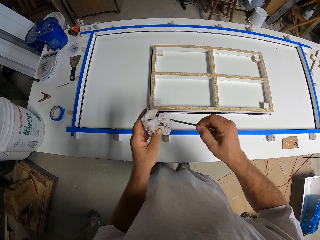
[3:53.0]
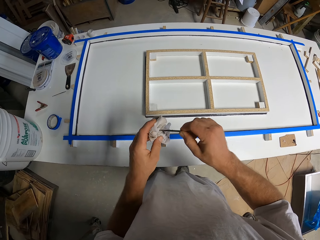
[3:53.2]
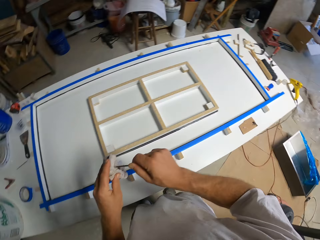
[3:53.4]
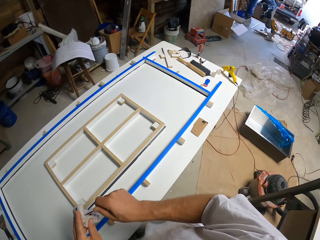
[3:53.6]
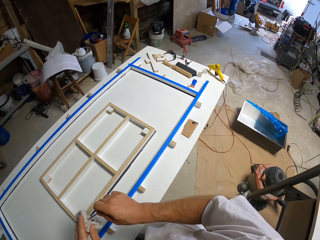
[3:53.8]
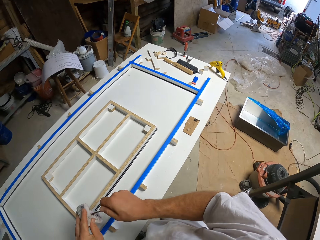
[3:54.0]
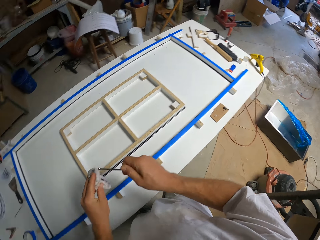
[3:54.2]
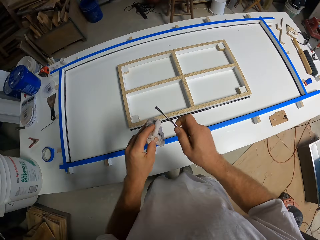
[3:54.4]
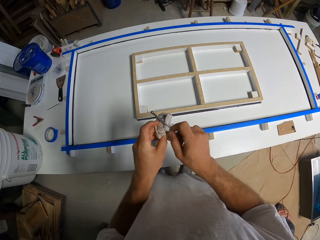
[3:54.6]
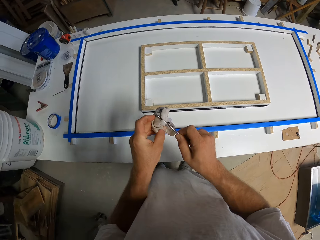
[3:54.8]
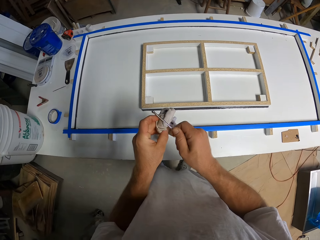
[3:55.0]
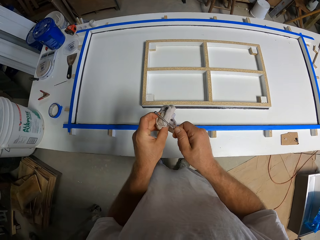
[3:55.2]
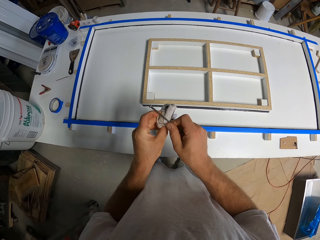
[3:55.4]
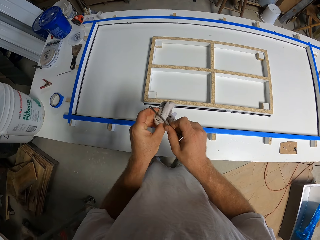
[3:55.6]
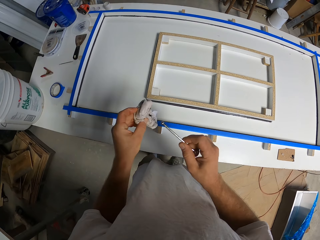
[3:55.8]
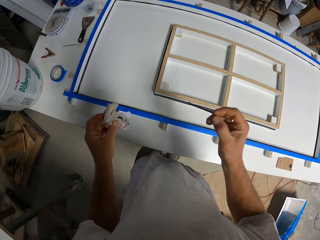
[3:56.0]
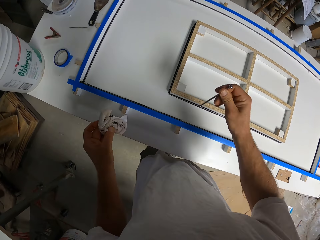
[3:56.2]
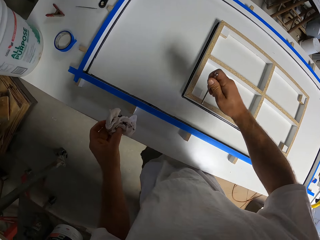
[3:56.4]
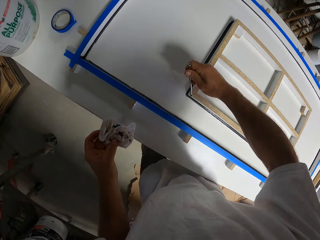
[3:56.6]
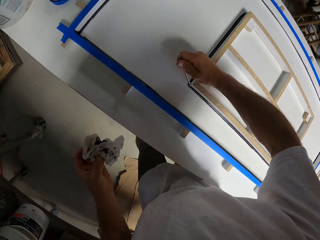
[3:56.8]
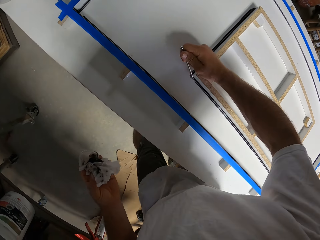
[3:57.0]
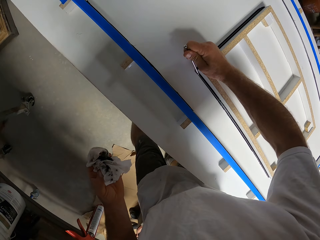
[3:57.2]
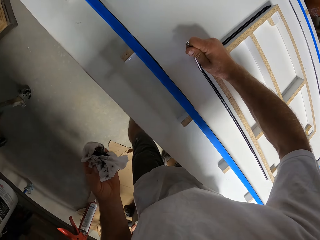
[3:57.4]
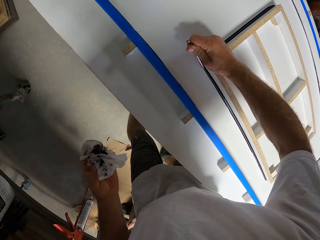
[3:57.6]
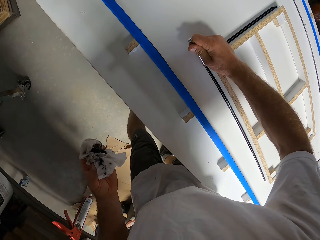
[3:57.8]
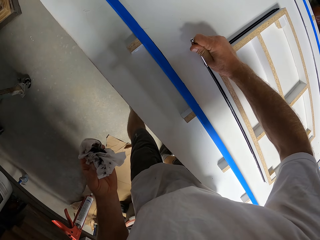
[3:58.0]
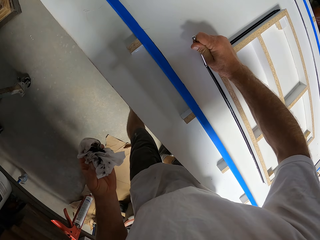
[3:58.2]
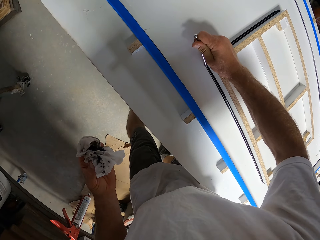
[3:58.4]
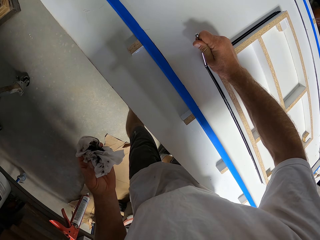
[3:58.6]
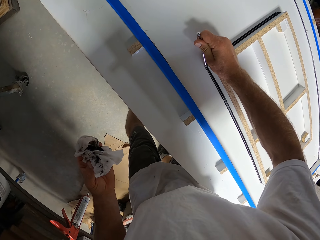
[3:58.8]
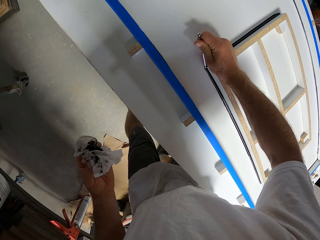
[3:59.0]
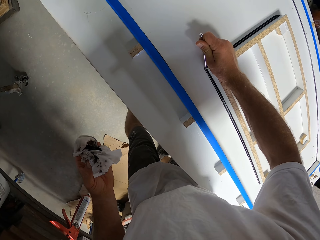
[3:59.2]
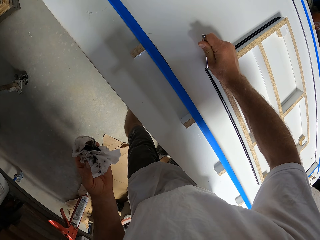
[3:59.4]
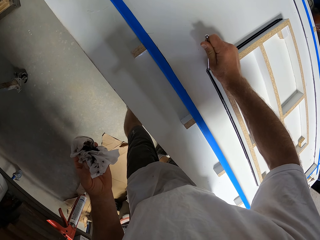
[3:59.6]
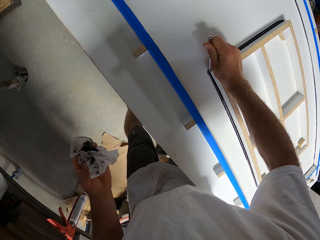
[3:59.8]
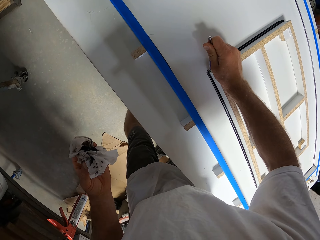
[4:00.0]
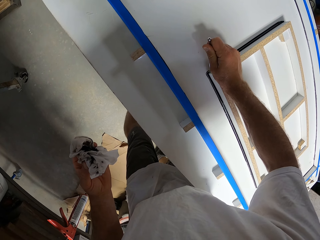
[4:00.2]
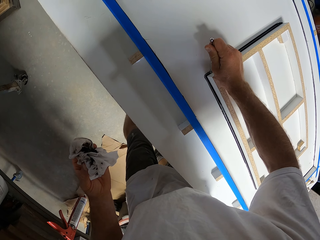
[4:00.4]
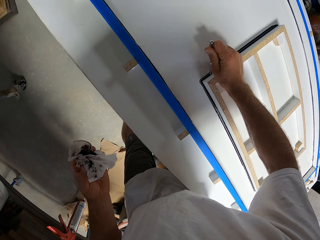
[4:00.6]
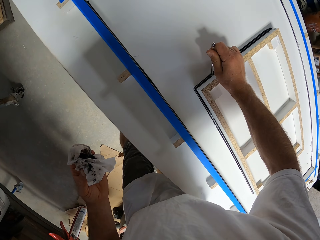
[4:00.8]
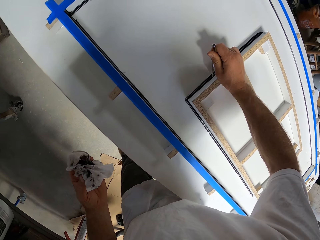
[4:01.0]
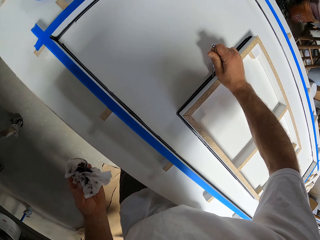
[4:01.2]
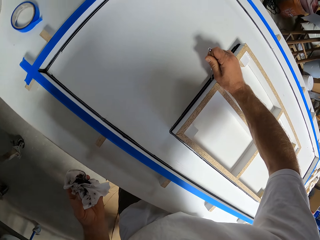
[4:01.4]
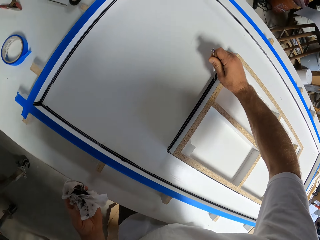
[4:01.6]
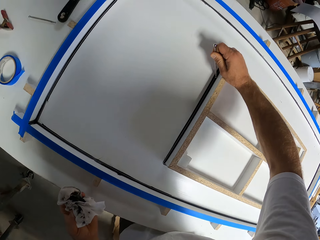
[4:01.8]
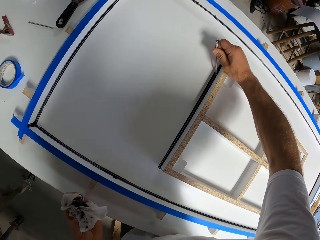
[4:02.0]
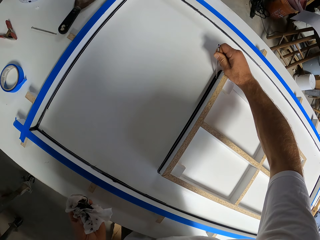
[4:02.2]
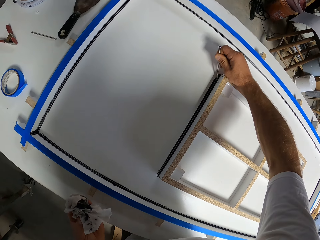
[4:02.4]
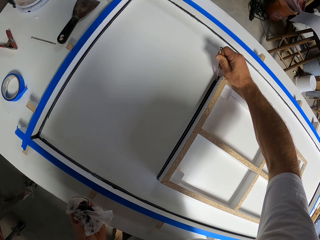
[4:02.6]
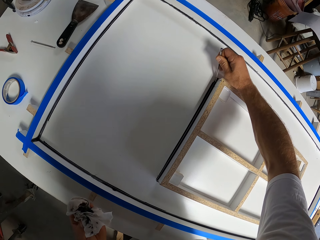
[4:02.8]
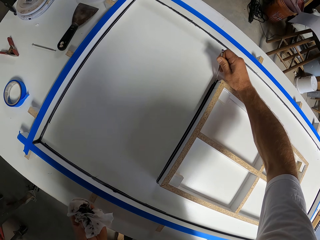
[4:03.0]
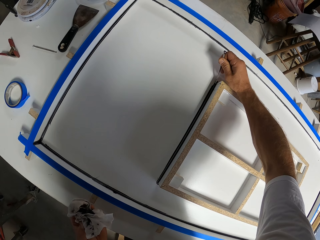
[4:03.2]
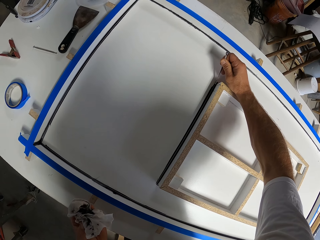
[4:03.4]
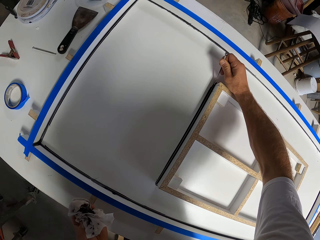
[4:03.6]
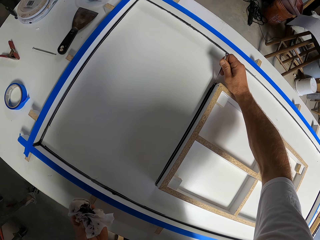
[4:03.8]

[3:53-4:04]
The camera wearer removes paint along the window frame. They stick the adhesive with a metal.

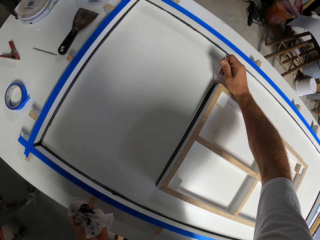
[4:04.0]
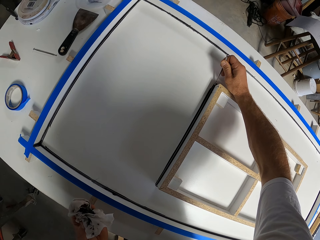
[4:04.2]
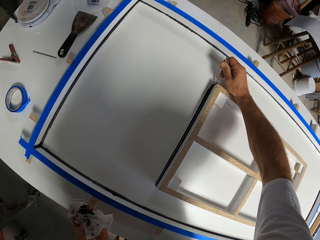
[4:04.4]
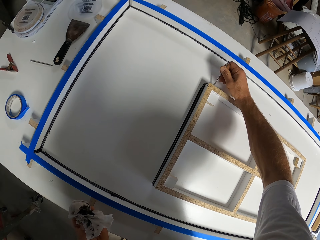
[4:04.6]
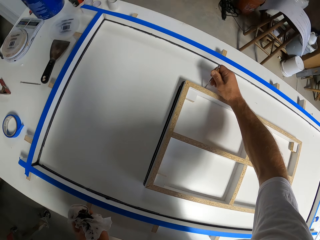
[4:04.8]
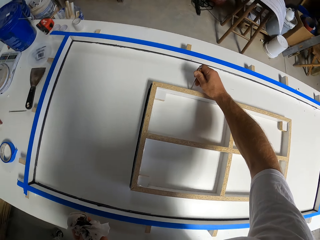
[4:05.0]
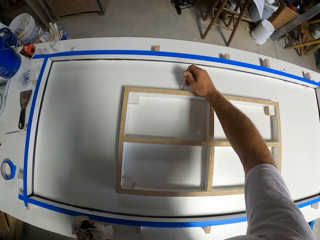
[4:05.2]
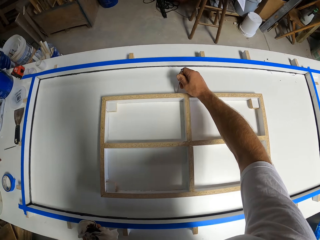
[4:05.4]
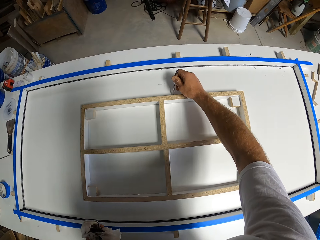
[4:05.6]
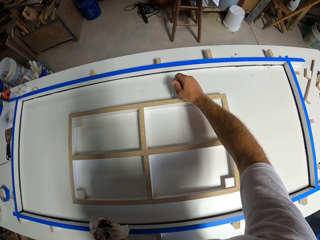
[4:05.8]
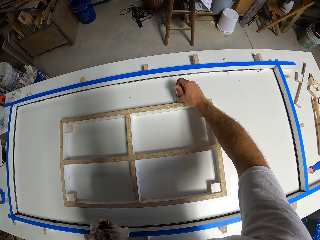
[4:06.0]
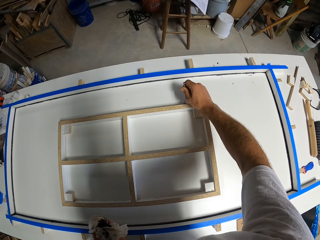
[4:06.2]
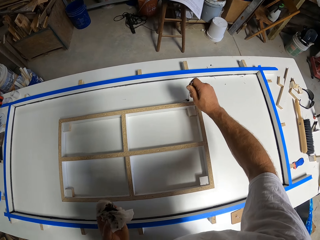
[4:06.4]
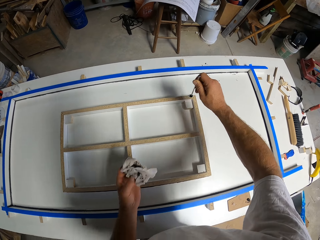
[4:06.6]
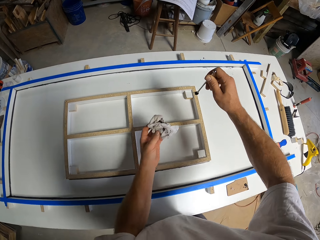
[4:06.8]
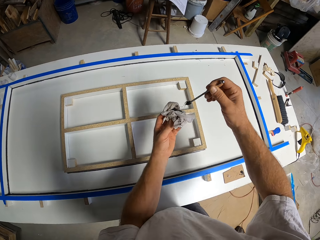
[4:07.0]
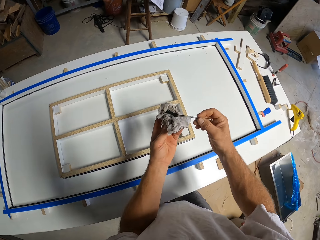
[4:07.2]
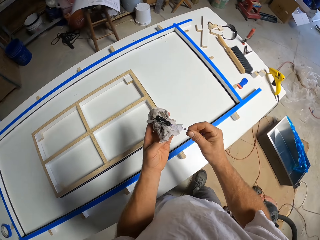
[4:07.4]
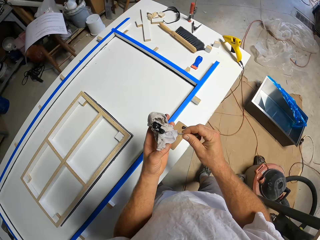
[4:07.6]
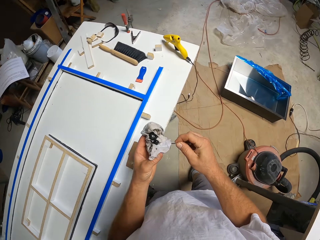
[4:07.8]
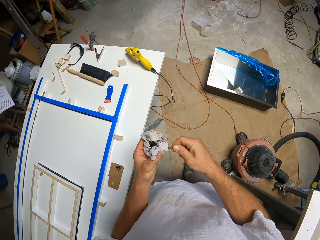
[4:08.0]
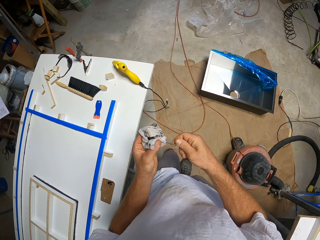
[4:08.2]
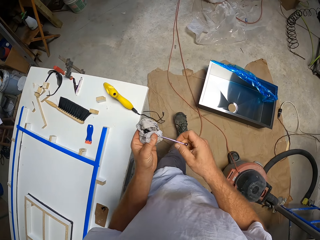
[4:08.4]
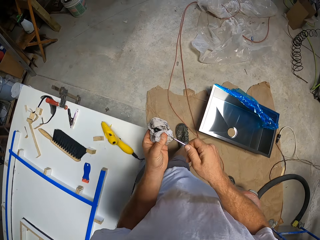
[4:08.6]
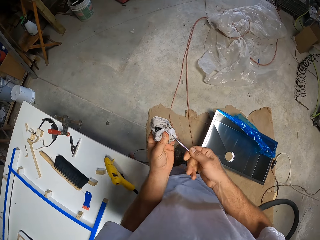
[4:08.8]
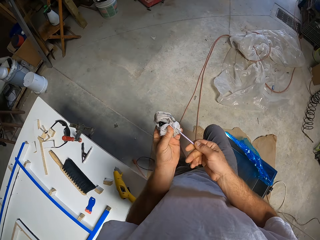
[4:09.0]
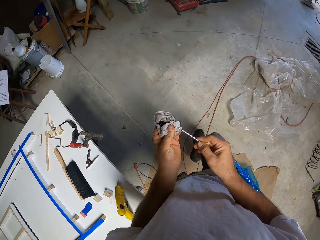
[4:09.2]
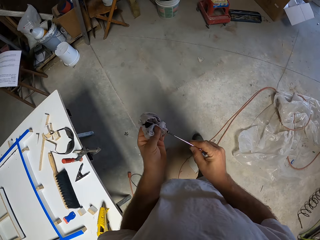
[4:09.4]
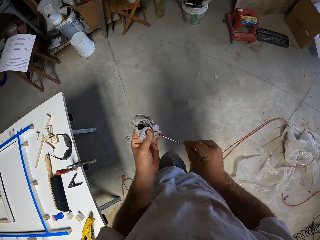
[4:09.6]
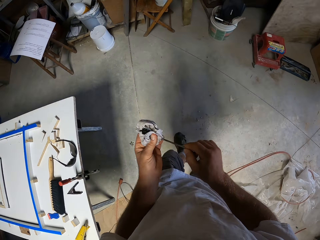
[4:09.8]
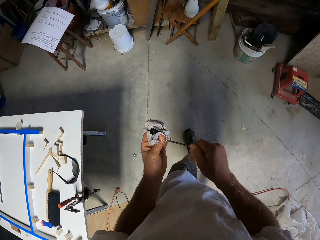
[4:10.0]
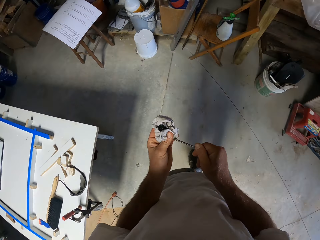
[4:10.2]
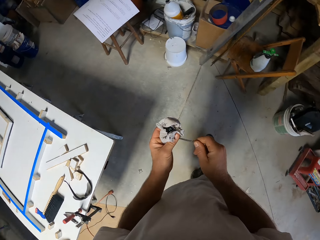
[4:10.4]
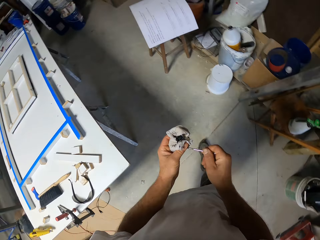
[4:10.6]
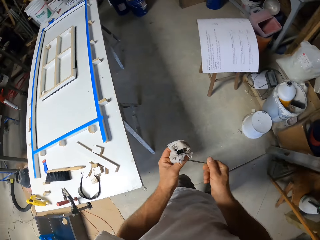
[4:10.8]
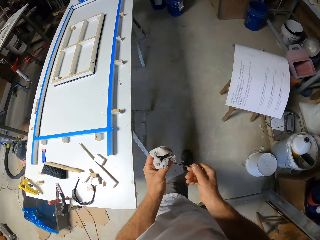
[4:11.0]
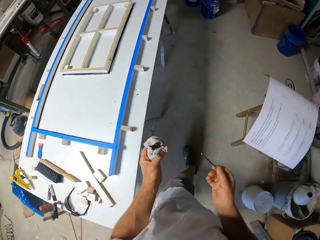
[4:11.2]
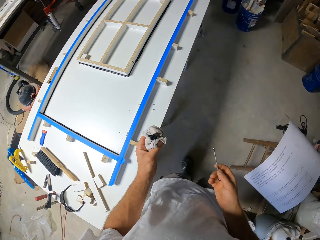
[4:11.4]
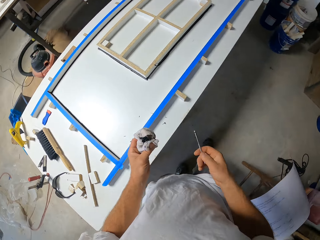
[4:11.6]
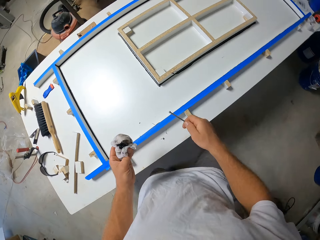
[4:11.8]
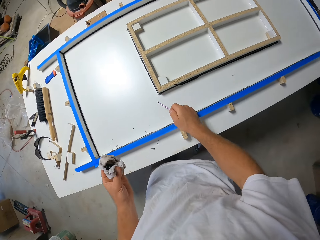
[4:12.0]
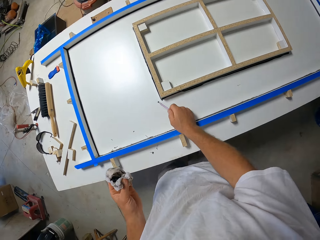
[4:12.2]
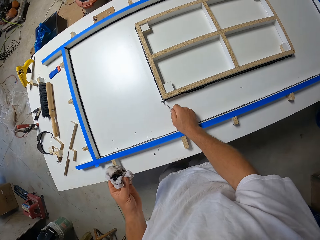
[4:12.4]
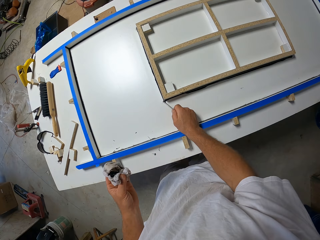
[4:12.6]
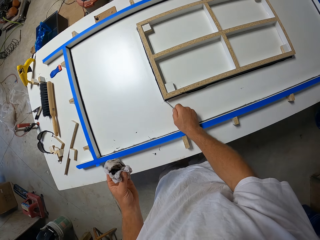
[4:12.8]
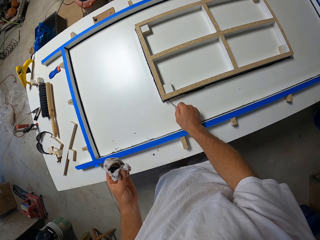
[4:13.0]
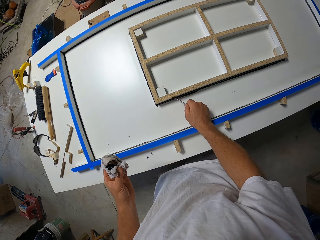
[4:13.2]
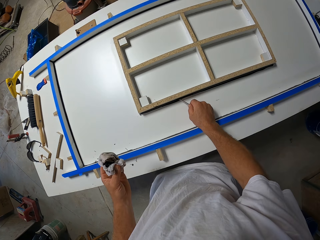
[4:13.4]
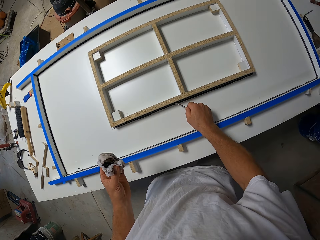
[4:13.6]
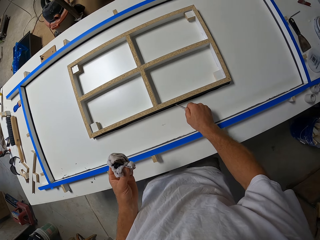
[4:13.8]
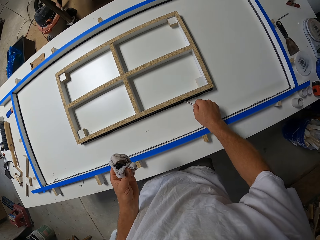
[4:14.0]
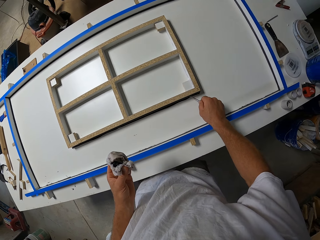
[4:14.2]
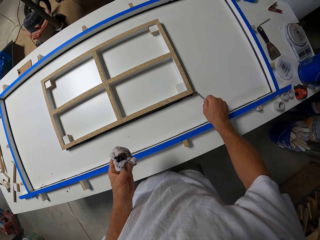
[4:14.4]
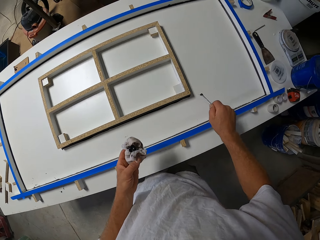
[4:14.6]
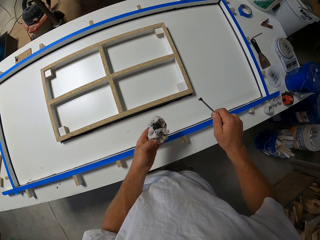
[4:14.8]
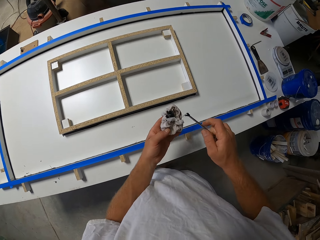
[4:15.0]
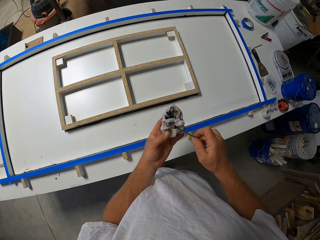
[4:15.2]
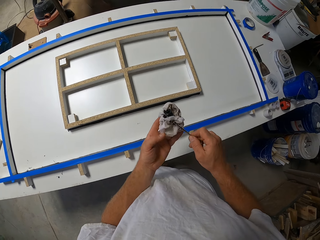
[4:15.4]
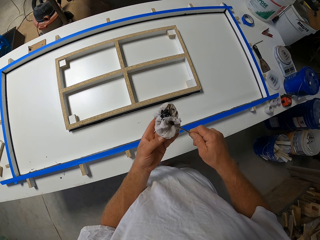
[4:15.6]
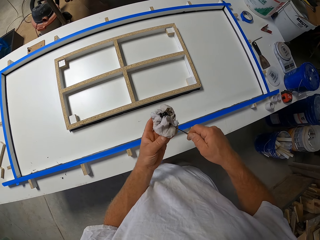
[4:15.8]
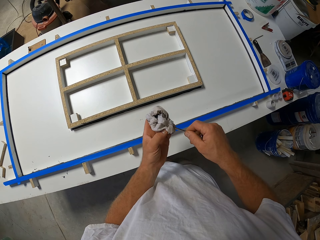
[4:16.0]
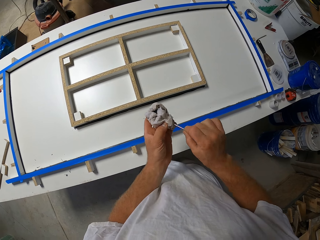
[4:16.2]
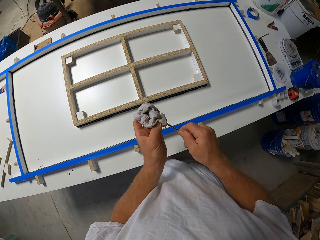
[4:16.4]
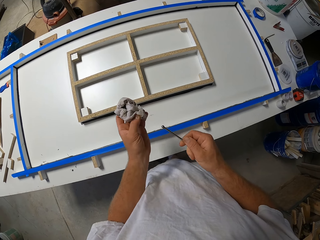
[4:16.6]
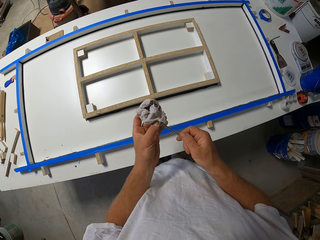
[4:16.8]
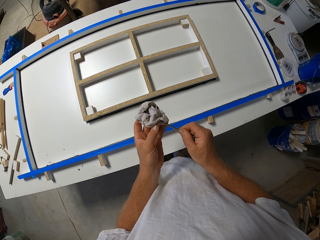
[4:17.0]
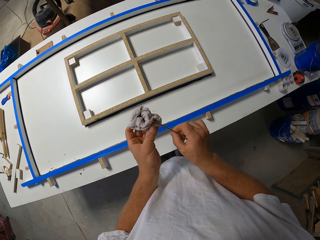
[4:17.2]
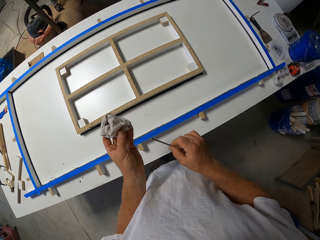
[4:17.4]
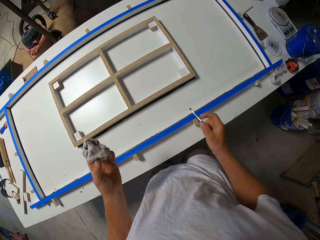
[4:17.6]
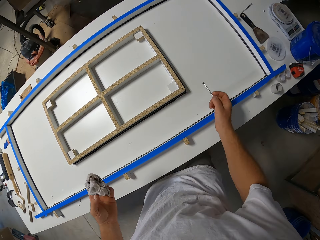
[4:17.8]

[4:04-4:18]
The camera wearer pulls the metal off the wood. They clear the metal with a cloth. They walk around the workshop. They stick the adhesive with a metal. They remove paint along the window frame. They pull the metal off the wood. They clear the metal with the cloth.
